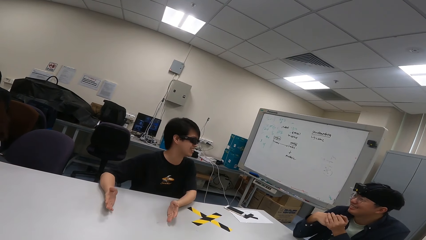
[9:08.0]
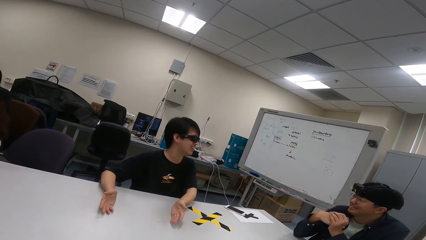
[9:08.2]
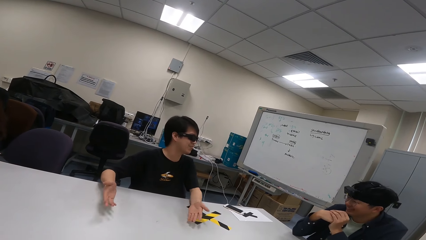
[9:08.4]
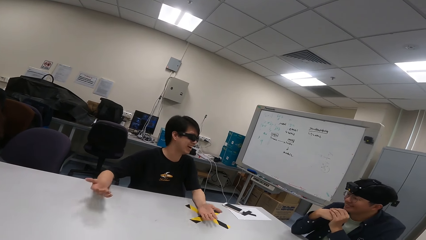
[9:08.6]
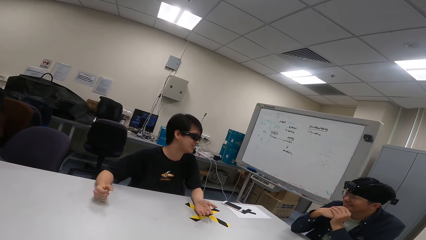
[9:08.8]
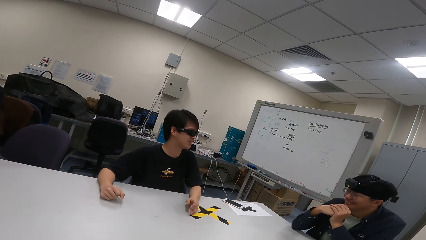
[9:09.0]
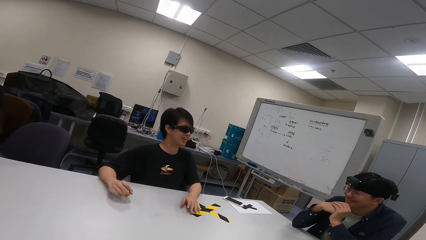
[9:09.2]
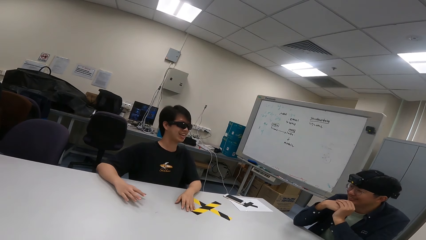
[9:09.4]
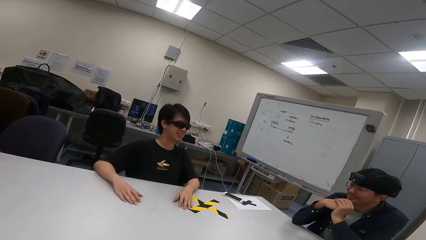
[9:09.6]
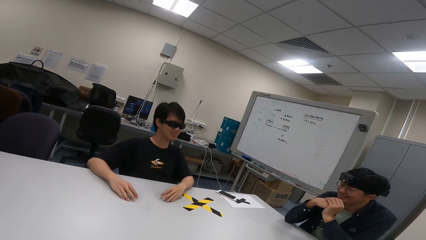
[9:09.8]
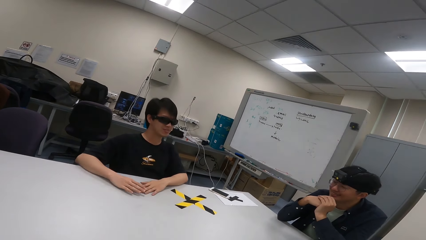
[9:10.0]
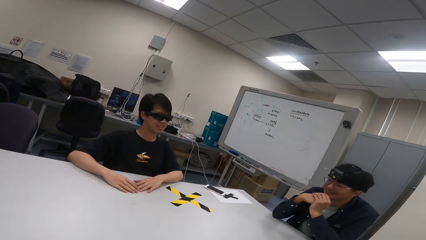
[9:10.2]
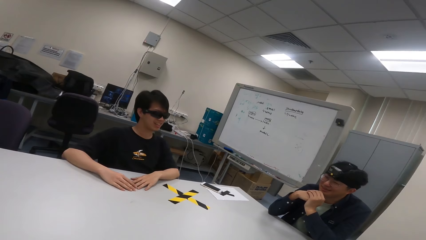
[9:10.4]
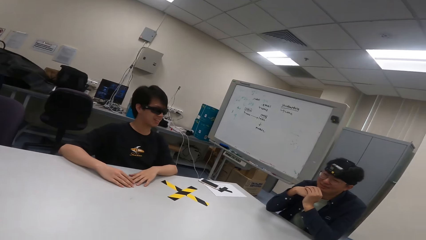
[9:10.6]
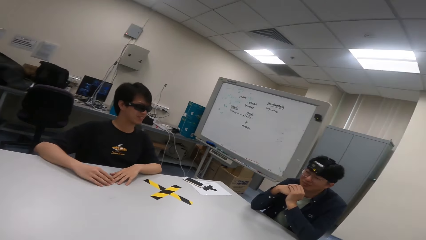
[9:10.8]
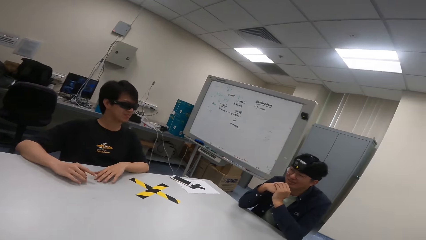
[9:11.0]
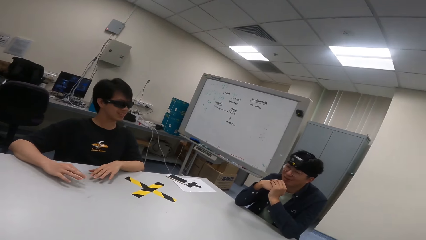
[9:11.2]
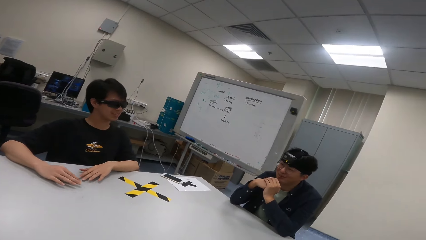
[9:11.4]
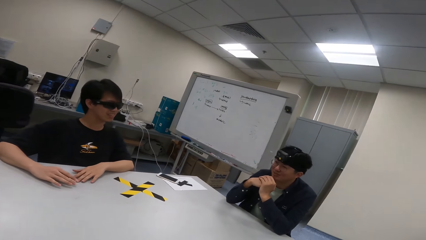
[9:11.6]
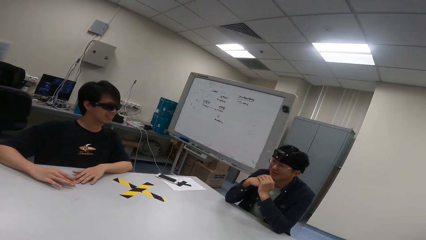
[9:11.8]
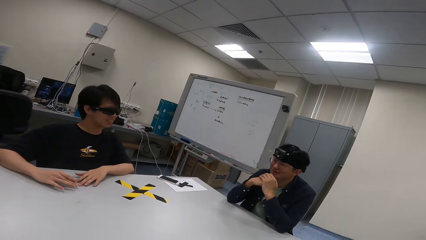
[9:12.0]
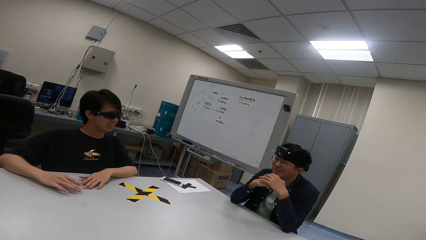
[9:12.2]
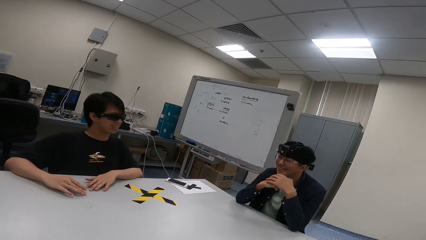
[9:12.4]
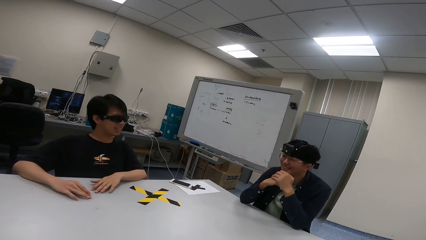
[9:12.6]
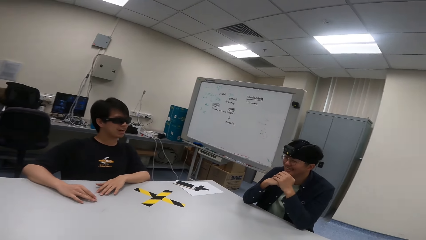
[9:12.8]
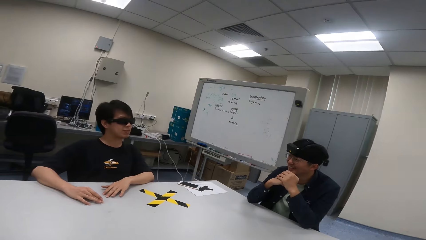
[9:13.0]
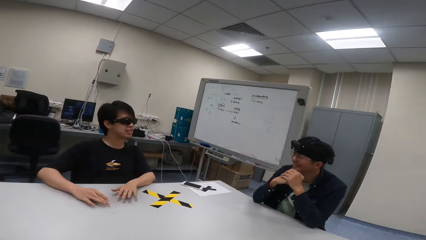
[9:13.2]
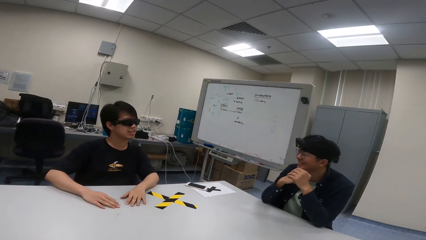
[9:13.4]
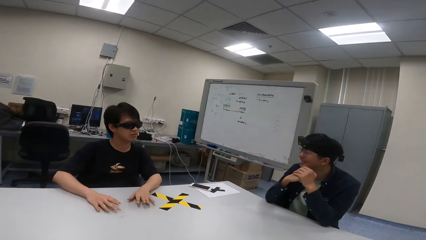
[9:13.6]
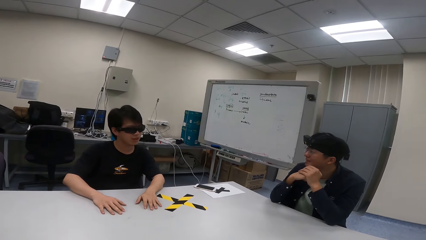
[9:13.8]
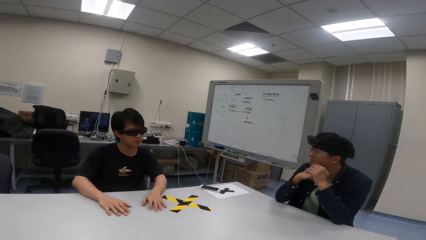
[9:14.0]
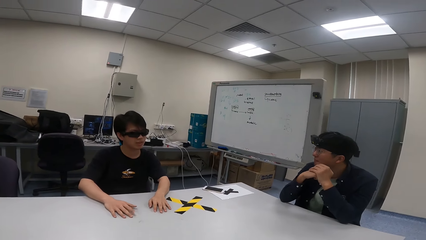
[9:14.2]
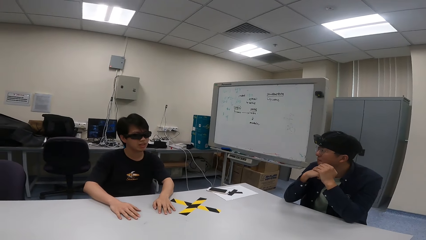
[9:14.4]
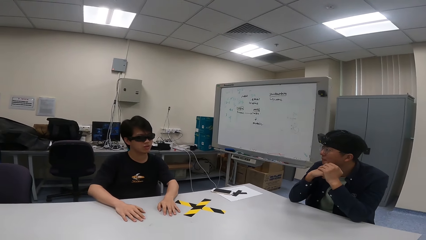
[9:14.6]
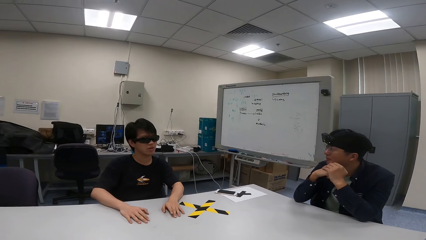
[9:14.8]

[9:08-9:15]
The boy puts hands on the table.

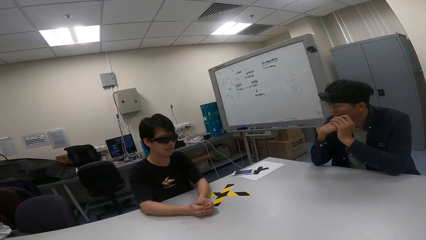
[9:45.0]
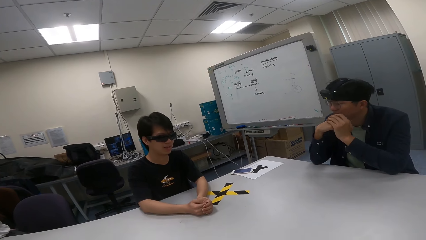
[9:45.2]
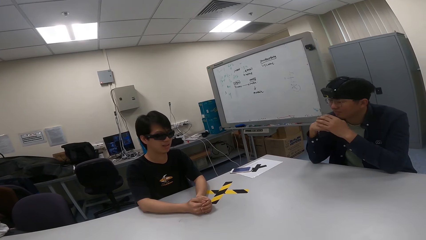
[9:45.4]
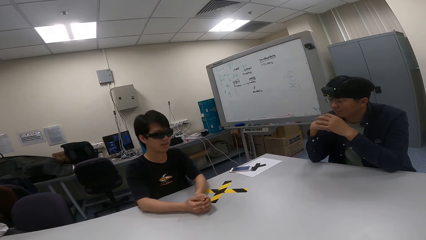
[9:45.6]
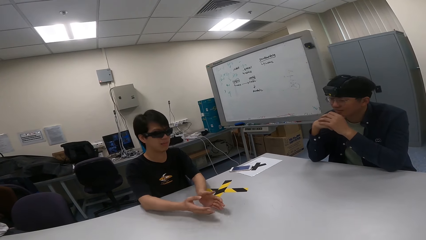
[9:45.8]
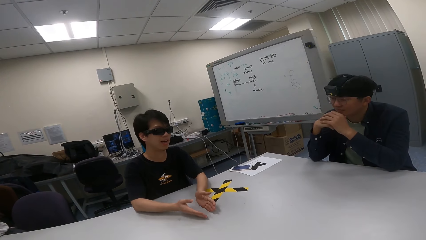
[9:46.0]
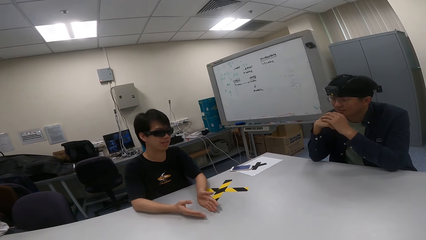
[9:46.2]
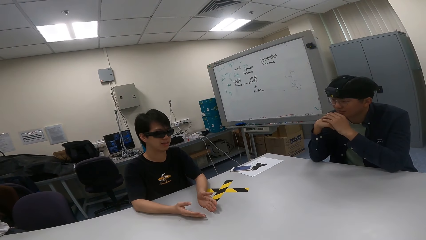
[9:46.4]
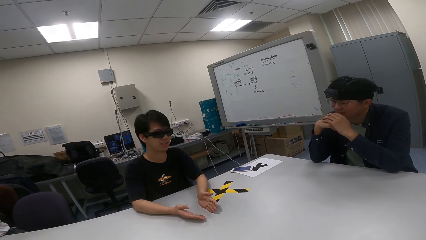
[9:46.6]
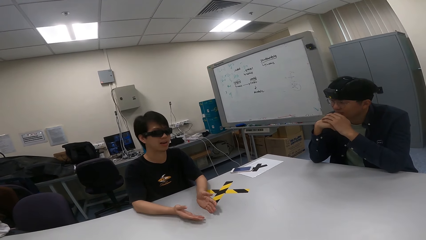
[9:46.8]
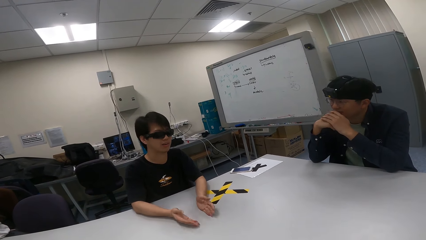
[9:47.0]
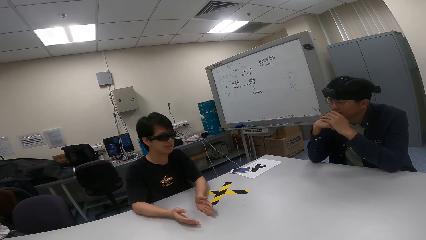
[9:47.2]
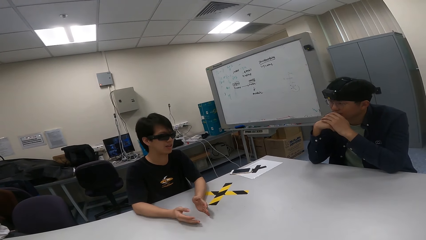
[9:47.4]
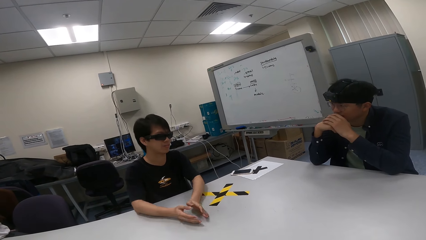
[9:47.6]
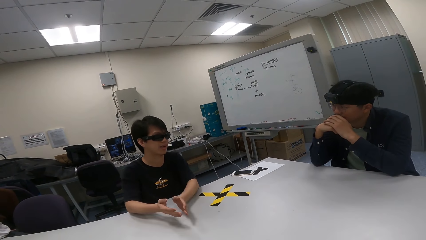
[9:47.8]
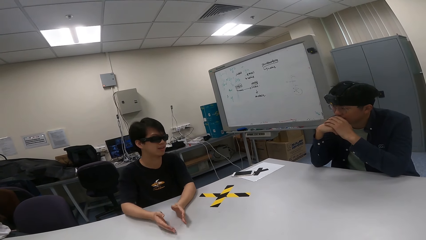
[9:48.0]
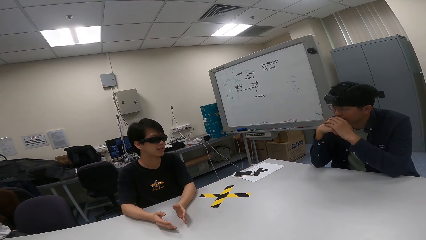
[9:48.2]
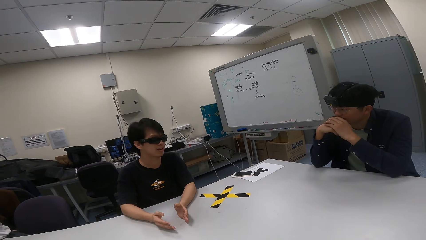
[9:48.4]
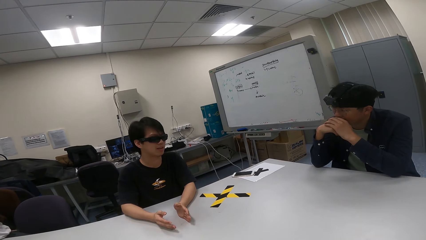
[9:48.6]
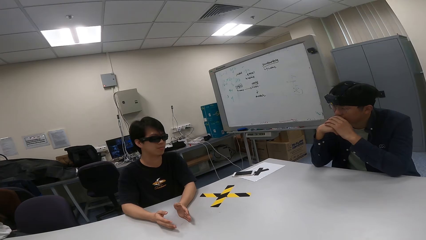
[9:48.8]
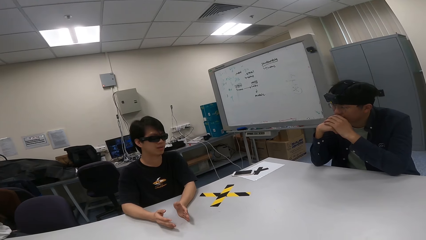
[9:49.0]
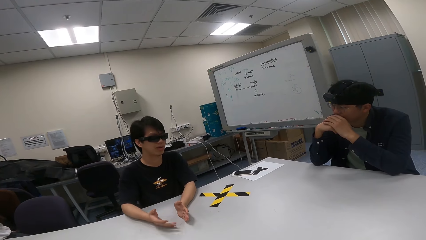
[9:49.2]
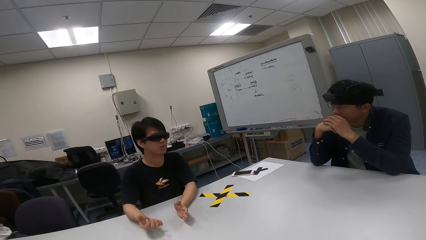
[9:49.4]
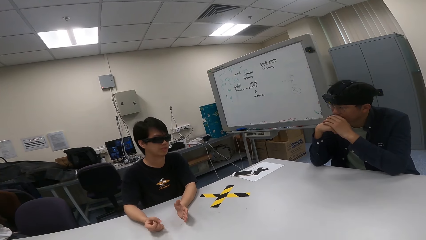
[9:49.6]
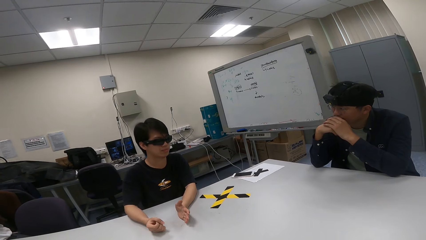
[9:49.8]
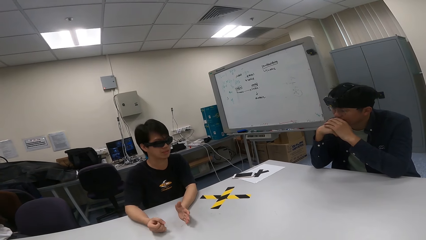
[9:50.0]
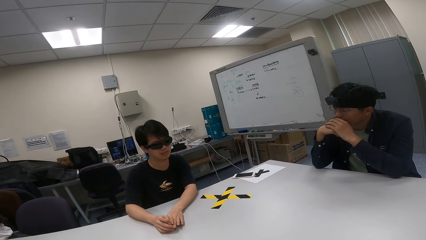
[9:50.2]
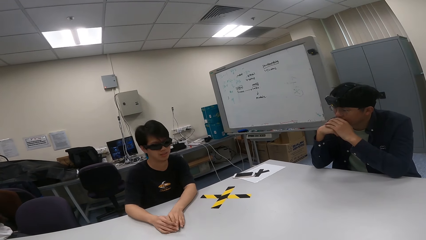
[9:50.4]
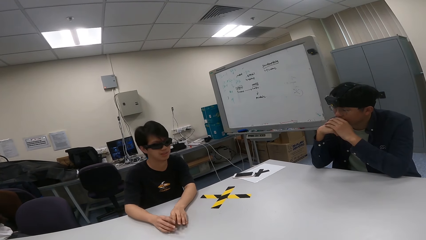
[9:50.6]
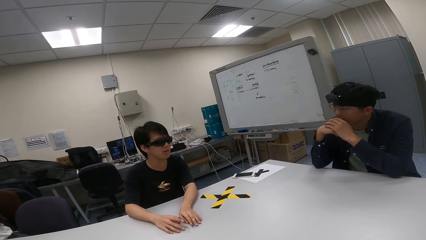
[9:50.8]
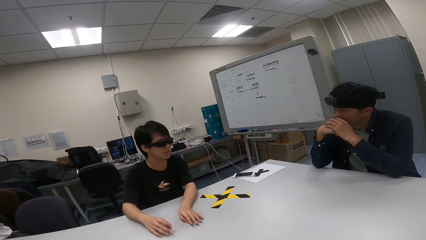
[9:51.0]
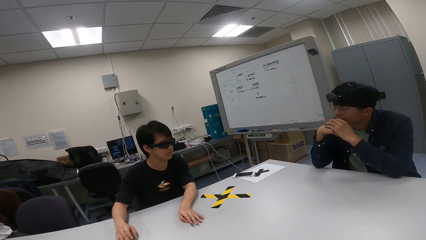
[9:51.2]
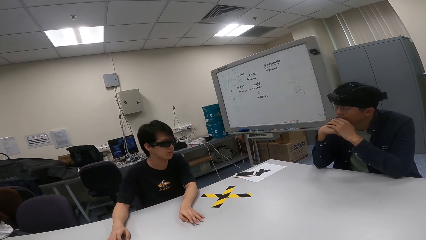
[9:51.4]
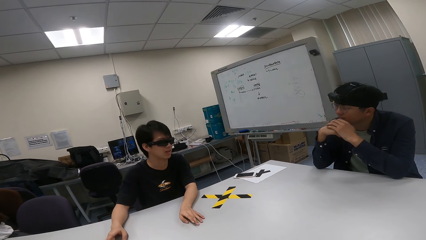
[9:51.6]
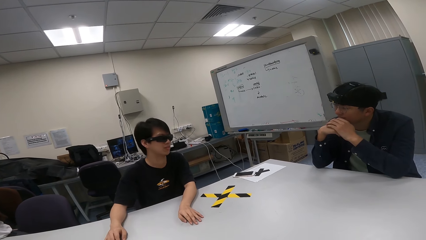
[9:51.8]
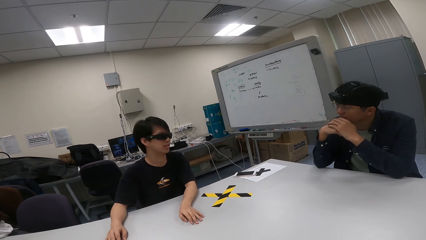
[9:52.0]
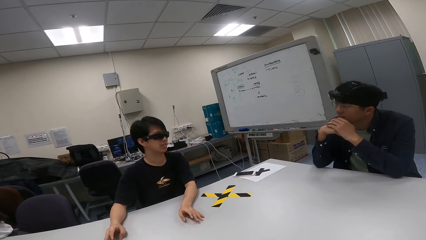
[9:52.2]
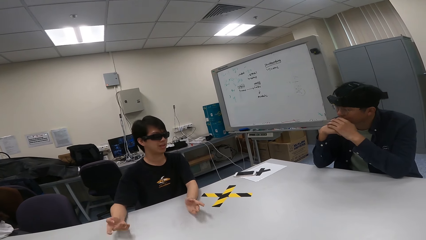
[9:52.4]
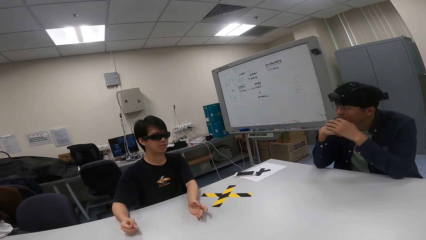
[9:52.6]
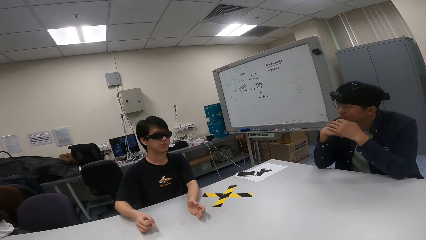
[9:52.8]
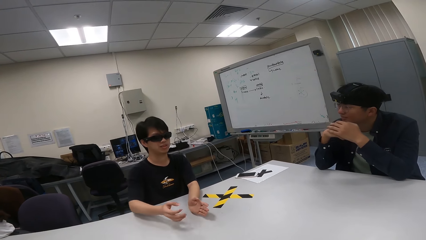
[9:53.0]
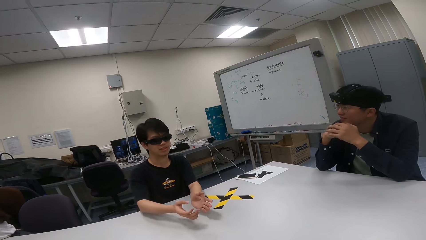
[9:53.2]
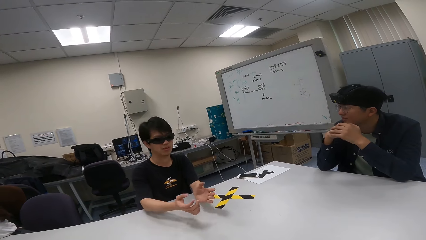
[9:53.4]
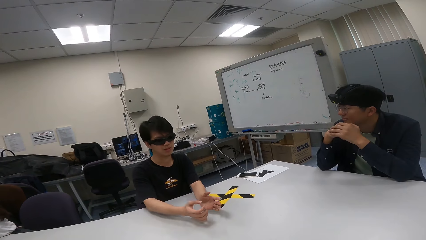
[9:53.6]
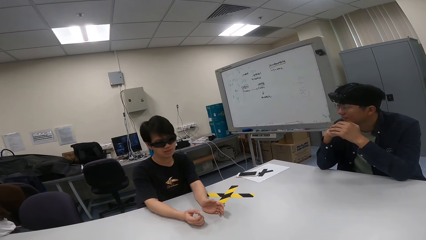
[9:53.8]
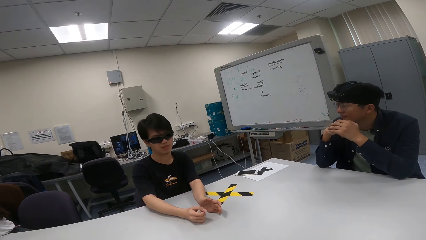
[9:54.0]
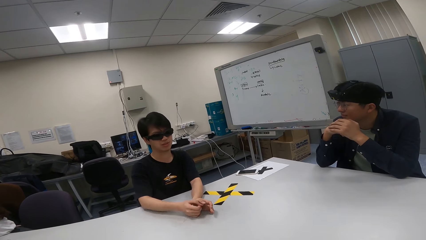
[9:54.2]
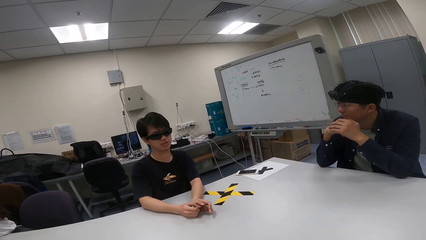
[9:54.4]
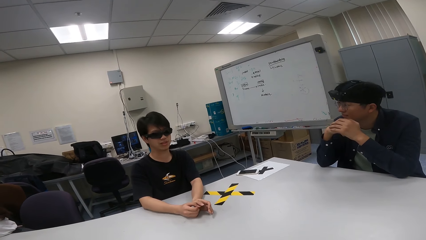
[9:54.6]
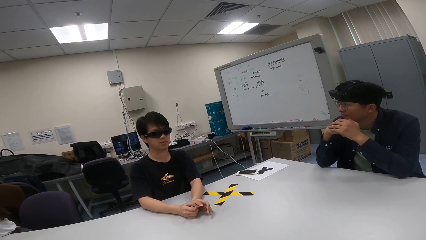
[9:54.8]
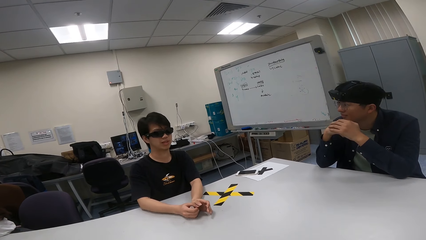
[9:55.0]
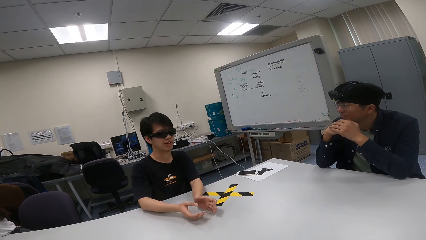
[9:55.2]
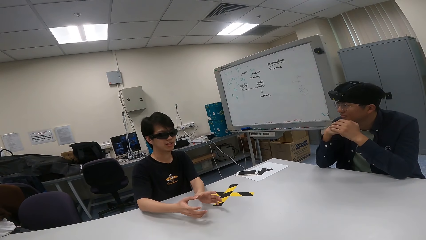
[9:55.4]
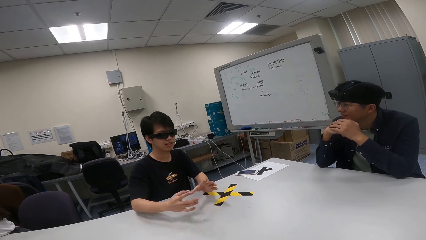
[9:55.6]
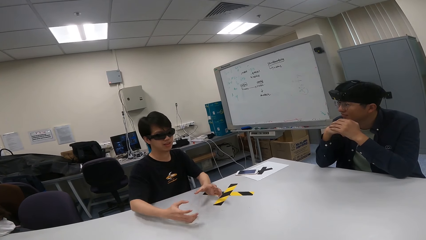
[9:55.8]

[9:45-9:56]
A person puts hands on mouth. Another person shows hand gestures.
